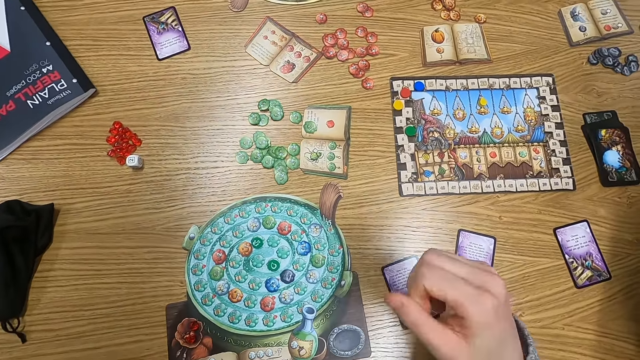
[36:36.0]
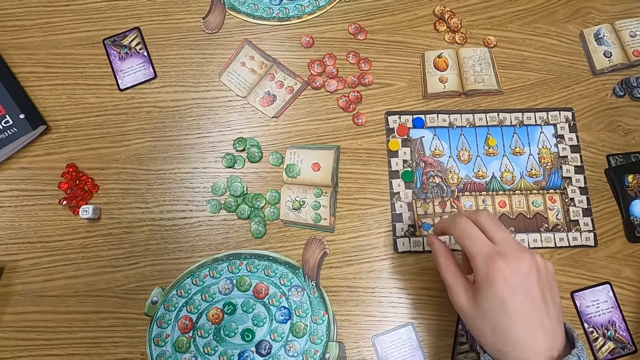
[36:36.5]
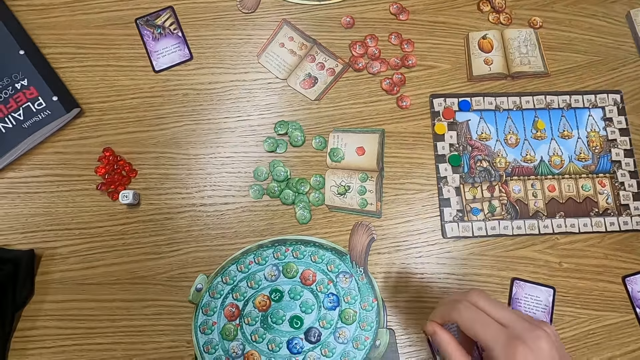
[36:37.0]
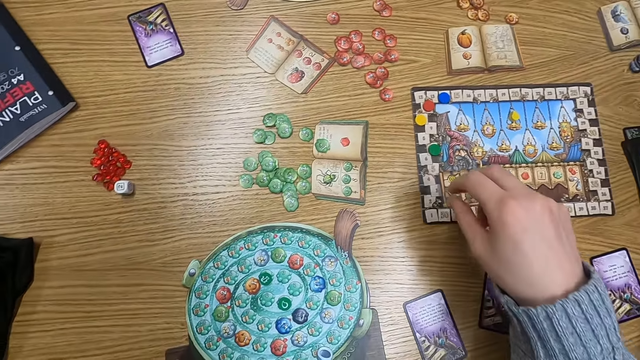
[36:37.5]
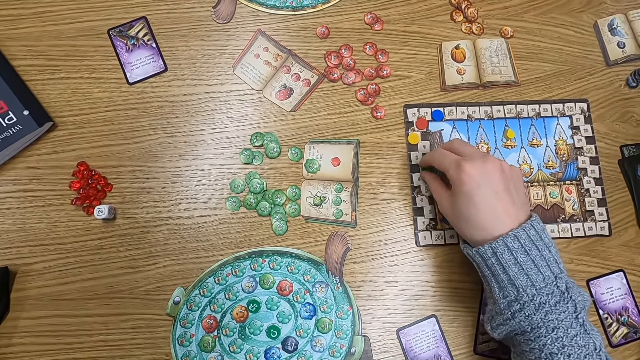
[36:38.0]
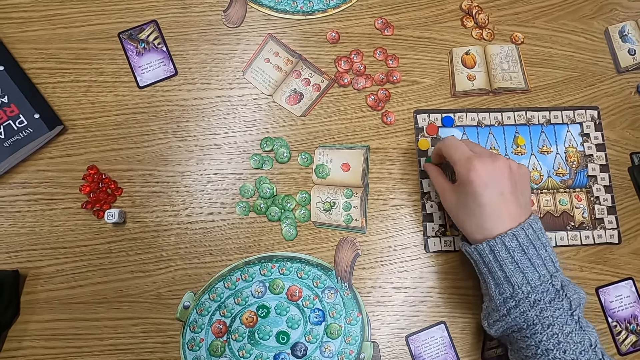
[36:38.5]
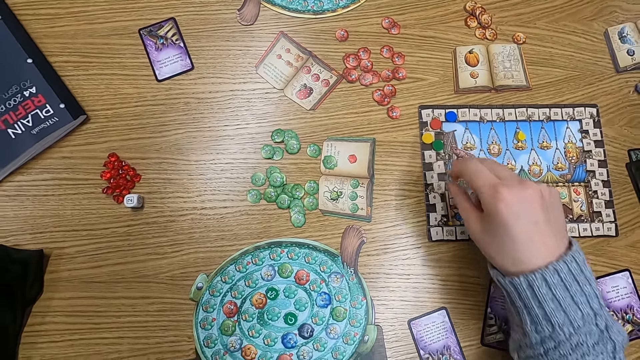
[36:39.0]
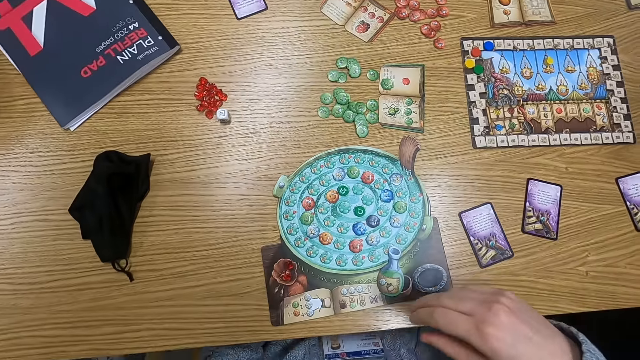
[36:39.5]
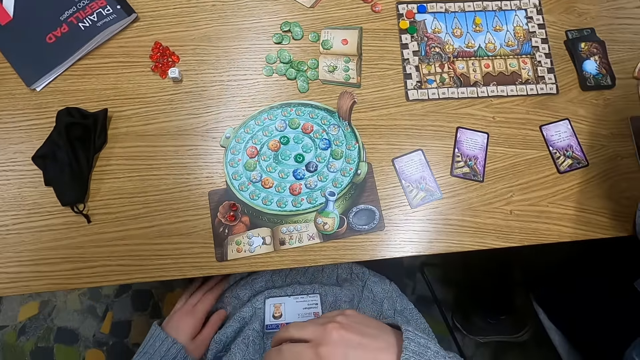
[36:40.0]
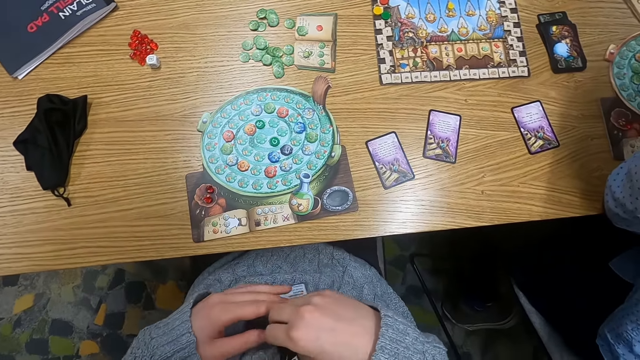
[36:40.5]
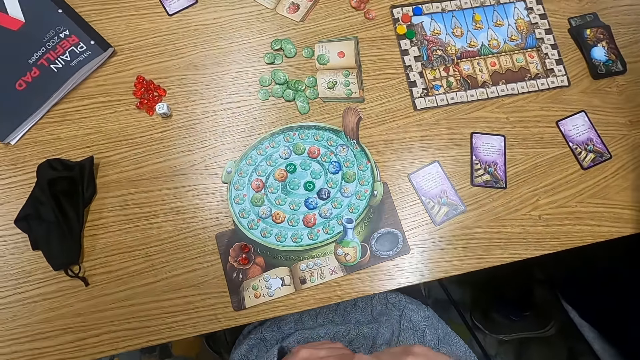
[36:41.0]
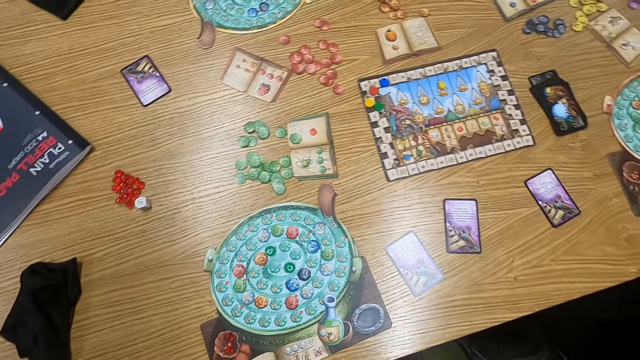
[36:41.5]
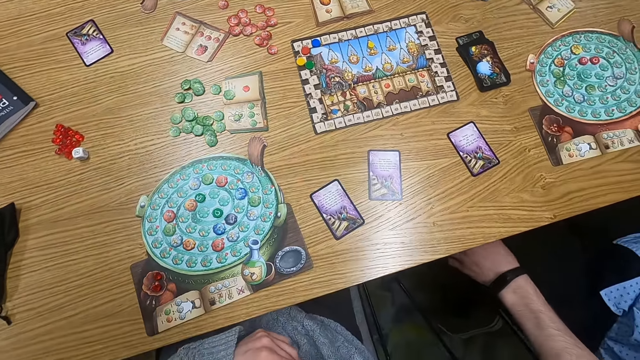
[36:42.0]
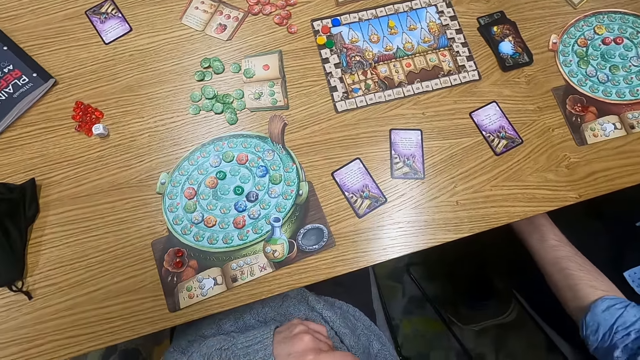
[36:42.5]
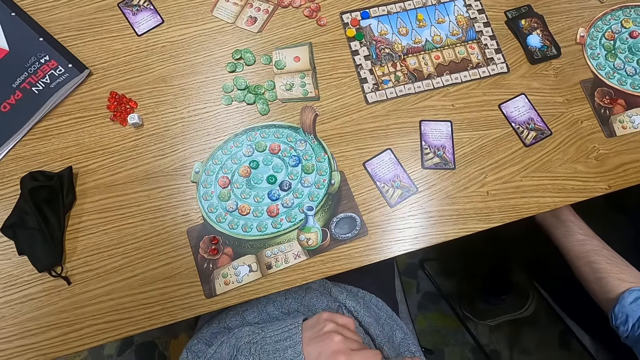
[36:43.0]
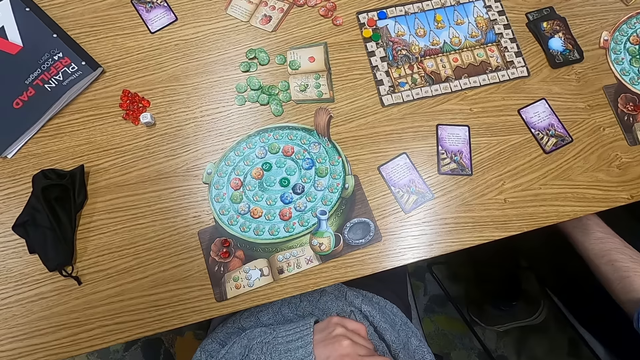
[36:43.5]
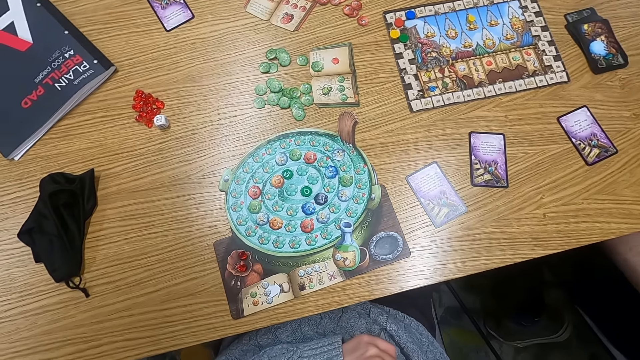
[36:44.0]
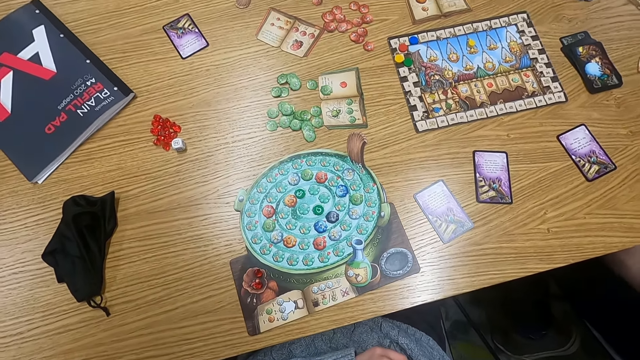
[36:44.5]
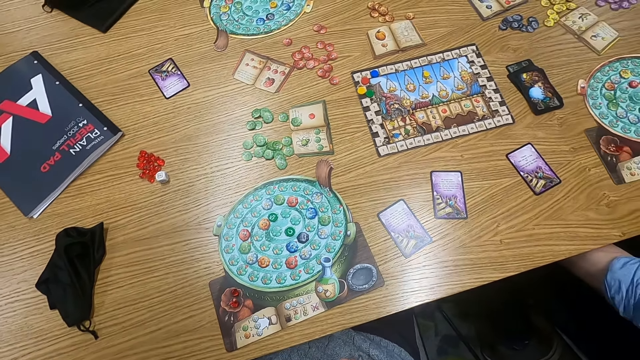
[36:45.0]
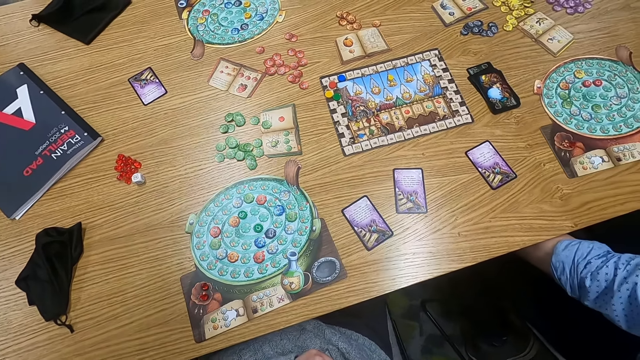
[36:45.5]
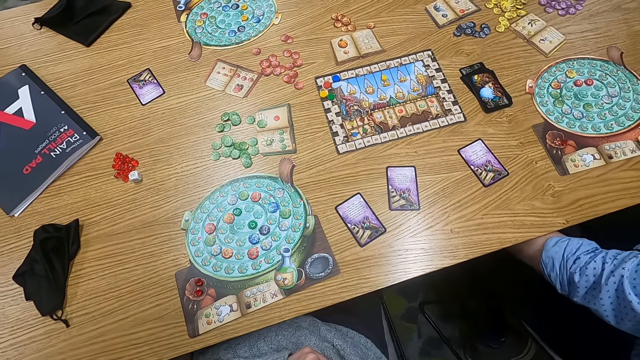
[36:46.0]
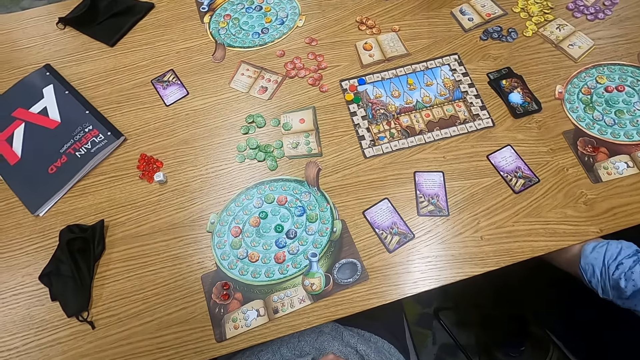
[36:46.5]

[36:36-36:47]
The camera wearer turns to the side. They hold a point token on the table. They move a counter. They turn to the side. They hold a tag. They turn to the side.

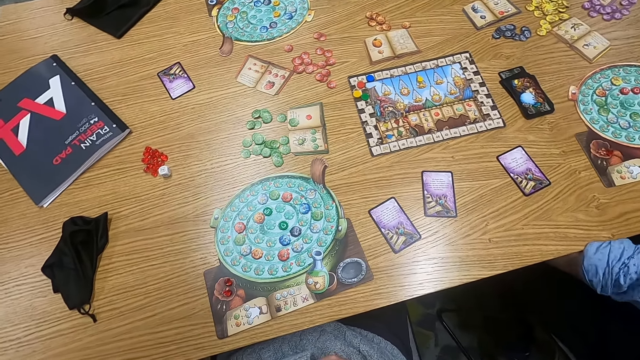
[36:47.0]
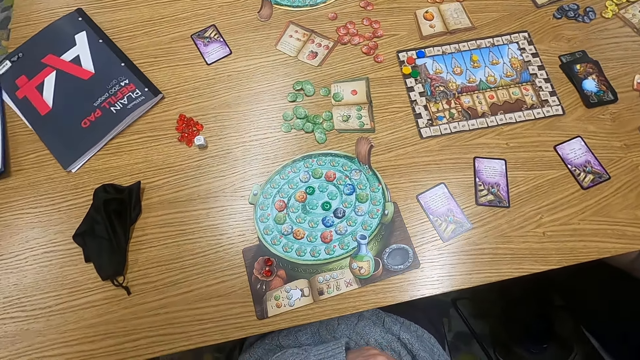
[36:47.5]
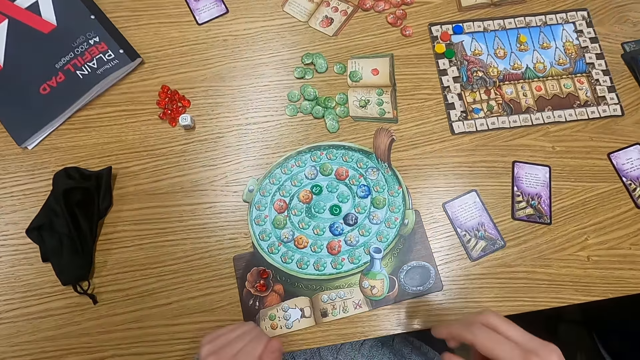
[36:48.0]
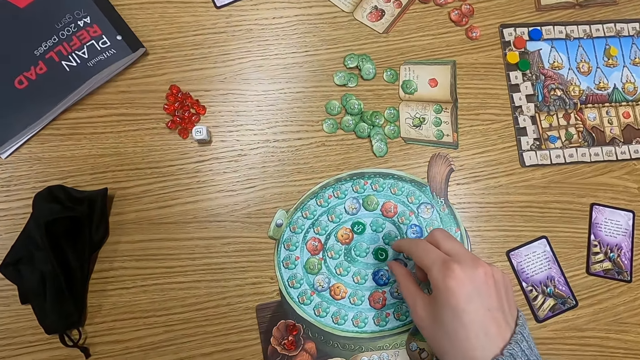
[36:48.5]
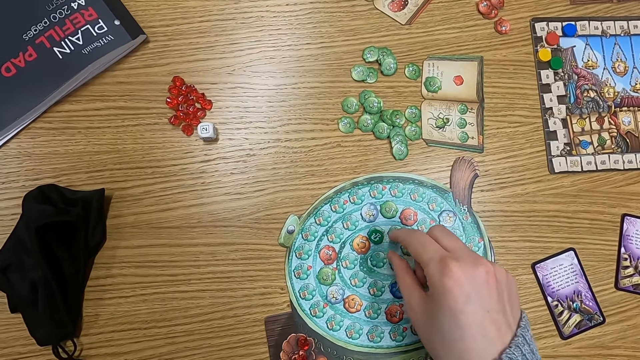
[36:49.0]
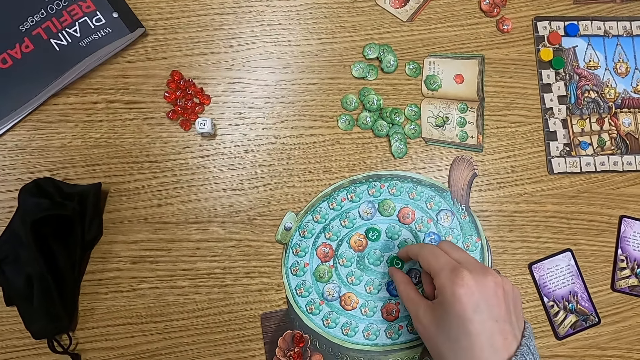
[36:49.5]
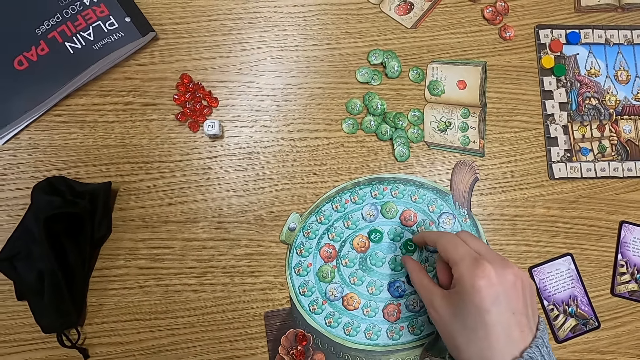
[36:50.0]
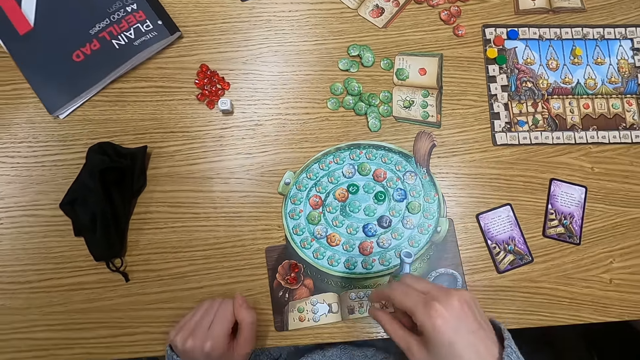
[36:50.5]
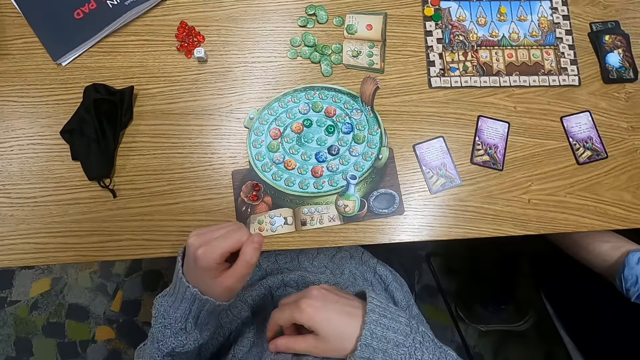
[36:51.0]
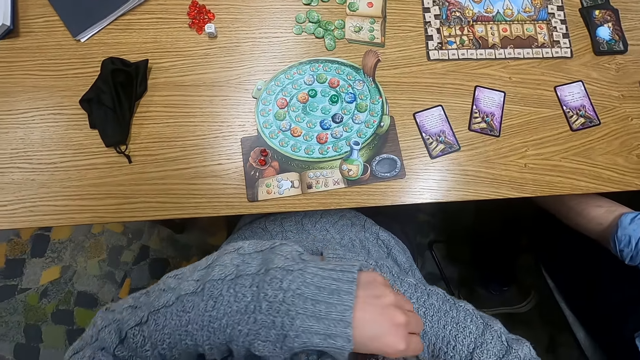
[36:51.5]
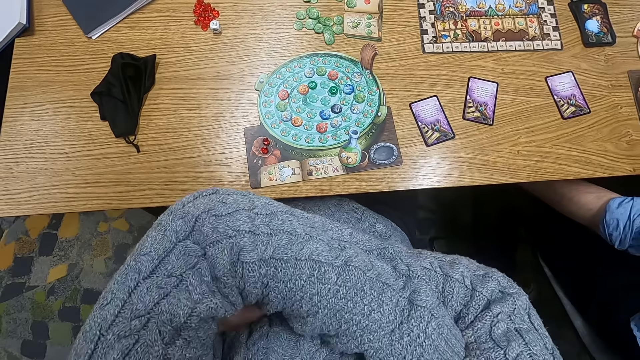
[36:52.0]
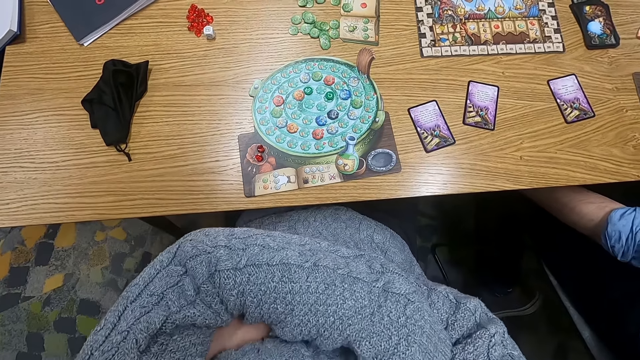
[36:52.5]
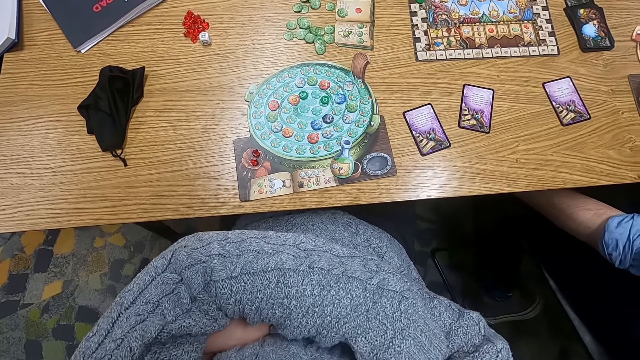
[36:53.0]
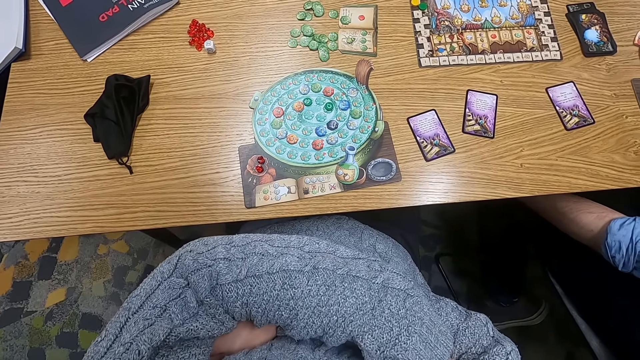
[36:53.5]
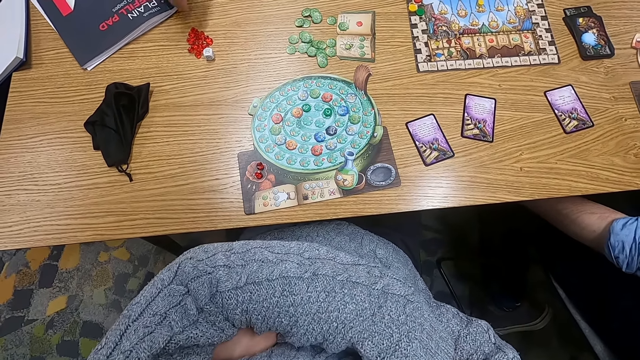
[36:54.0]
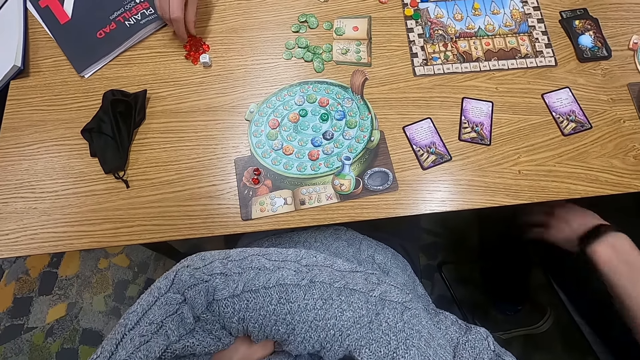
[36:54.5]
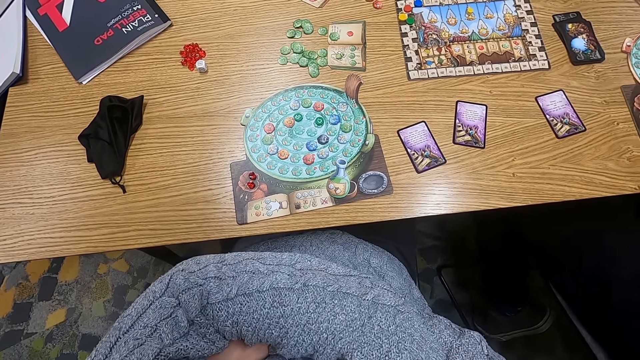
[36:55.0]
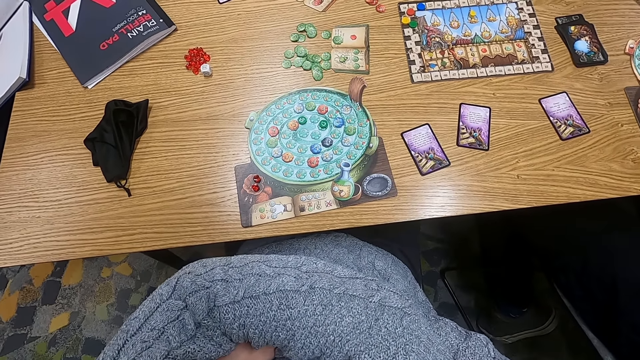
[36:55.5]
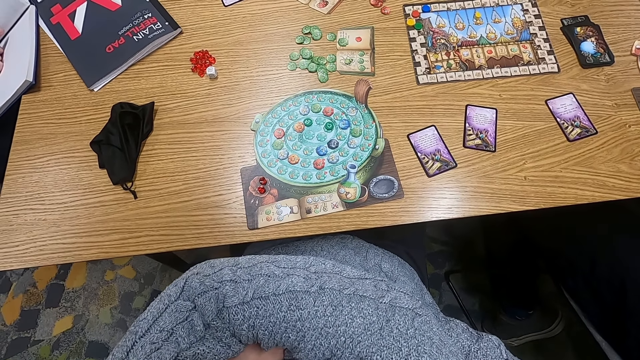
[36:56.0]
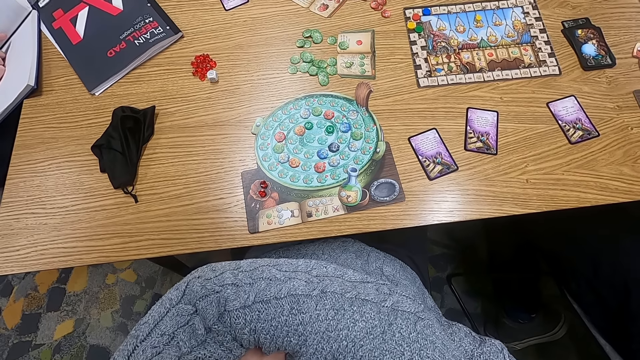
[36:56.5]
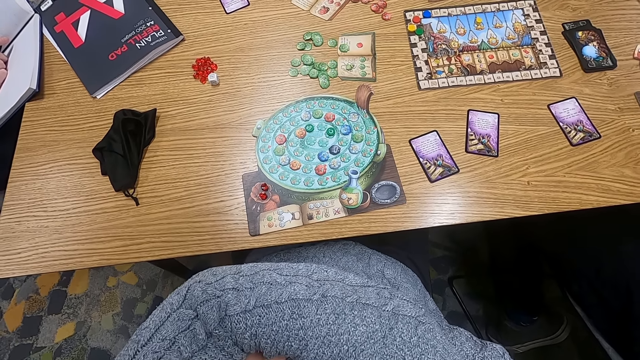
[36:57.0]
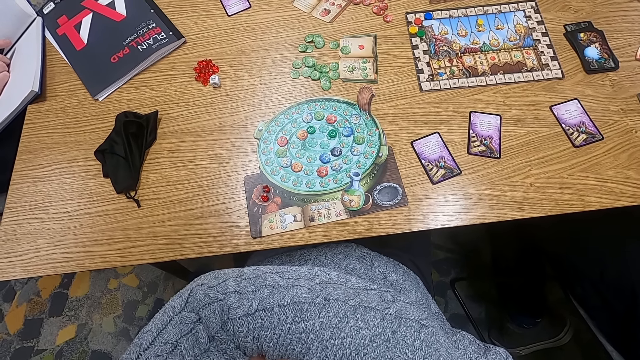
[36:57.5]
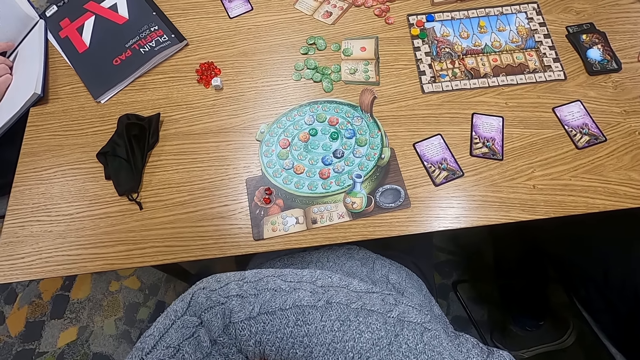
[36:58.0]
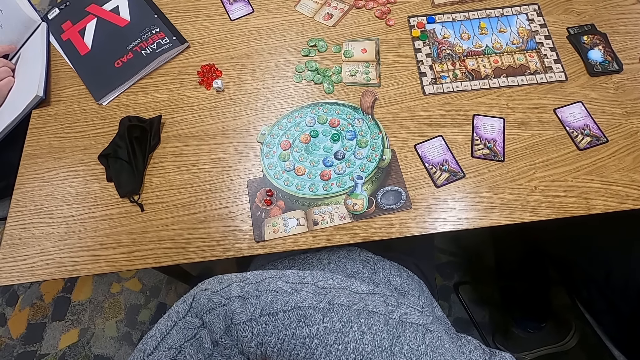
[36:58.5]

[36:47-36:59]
The camera wearer adjusts a point token on the table. They move a counter. They turn to the side. They fold their arms. They hold their hands together. A man picks up a sphere. The man holds a point token.
